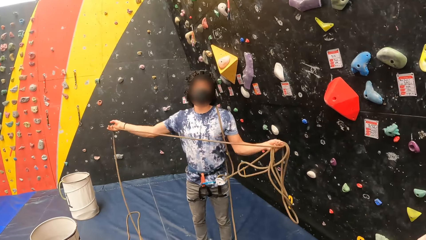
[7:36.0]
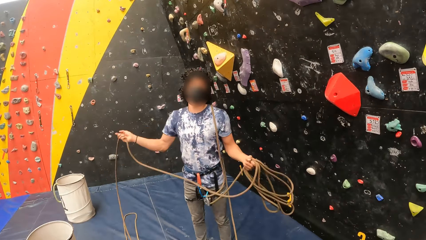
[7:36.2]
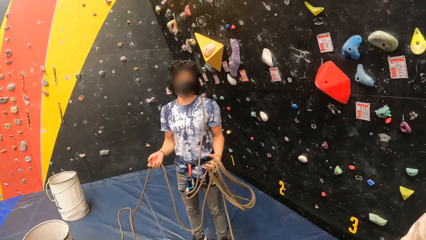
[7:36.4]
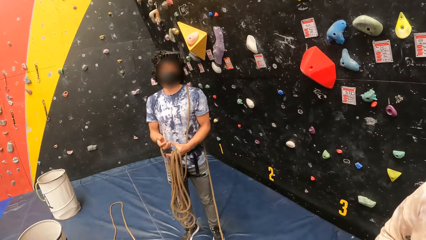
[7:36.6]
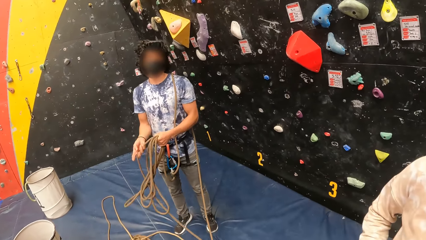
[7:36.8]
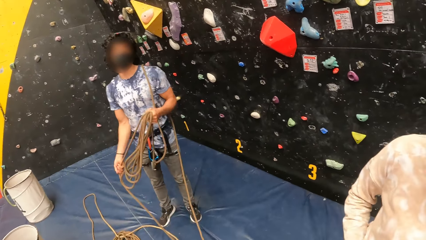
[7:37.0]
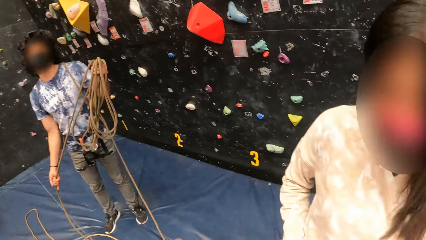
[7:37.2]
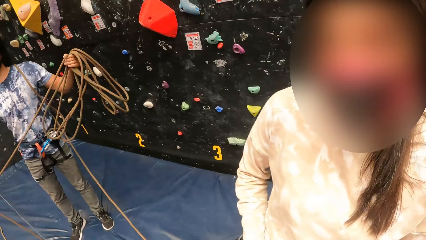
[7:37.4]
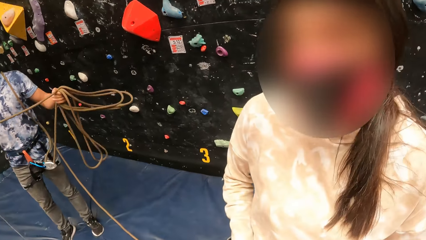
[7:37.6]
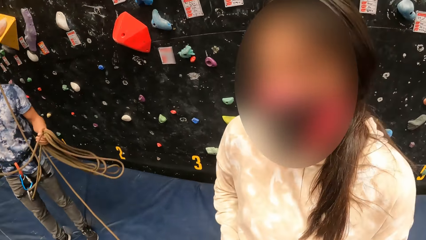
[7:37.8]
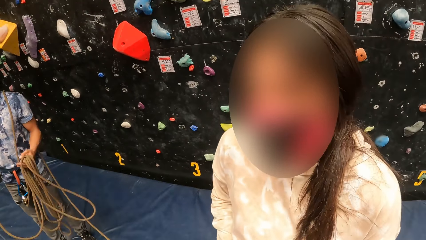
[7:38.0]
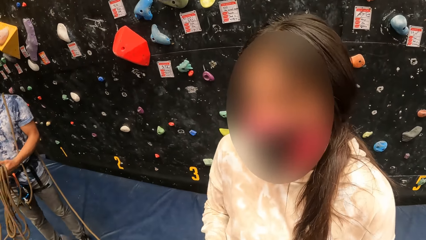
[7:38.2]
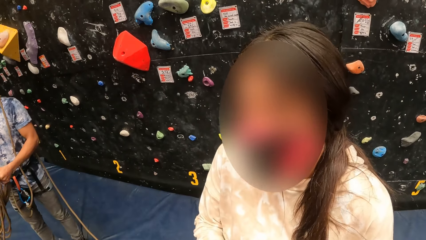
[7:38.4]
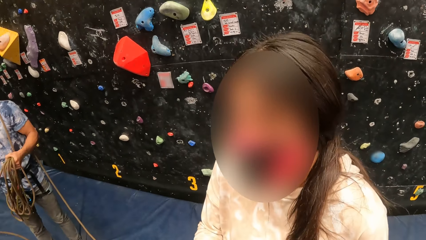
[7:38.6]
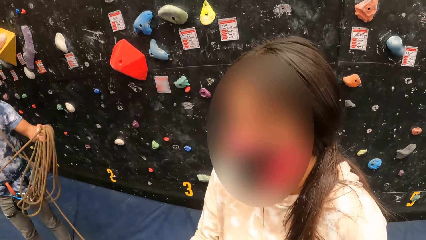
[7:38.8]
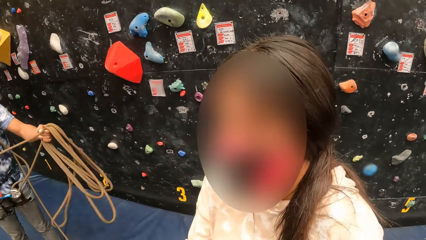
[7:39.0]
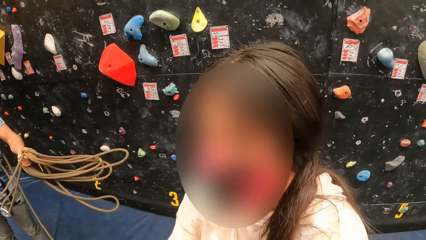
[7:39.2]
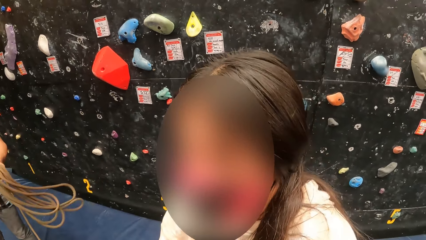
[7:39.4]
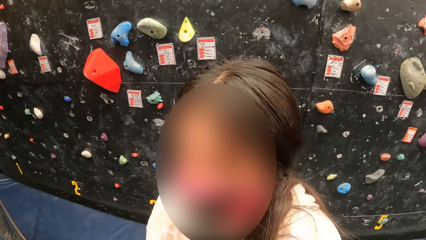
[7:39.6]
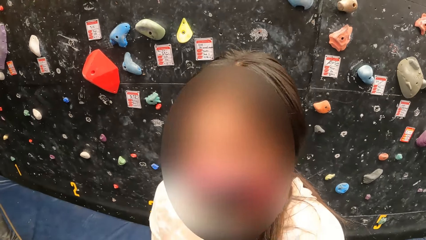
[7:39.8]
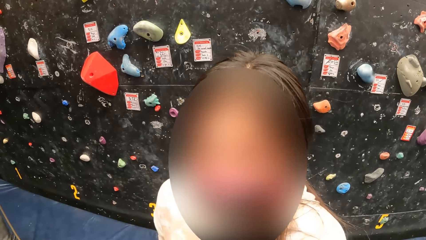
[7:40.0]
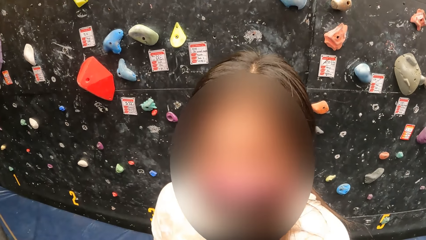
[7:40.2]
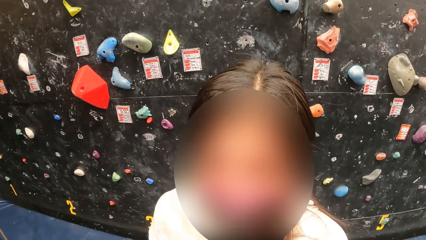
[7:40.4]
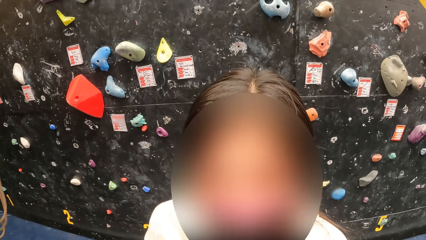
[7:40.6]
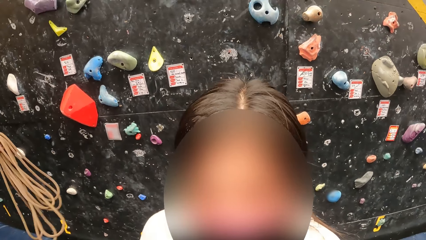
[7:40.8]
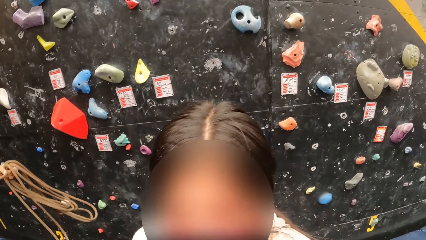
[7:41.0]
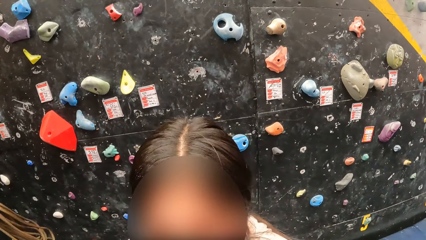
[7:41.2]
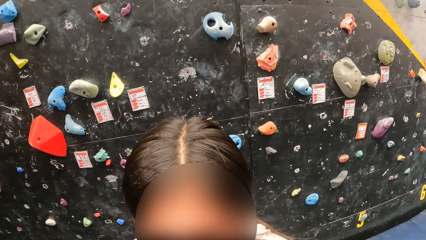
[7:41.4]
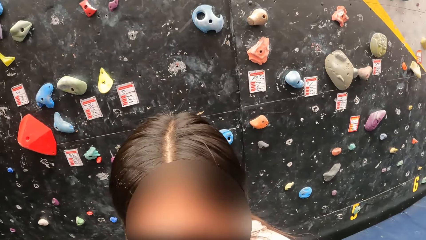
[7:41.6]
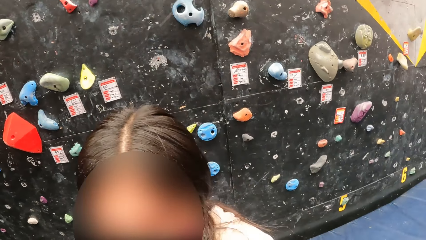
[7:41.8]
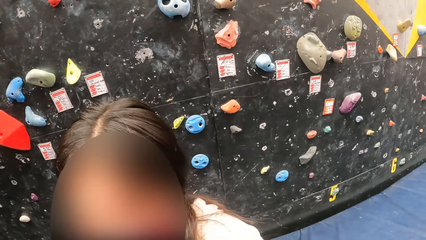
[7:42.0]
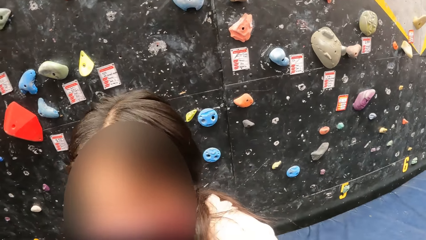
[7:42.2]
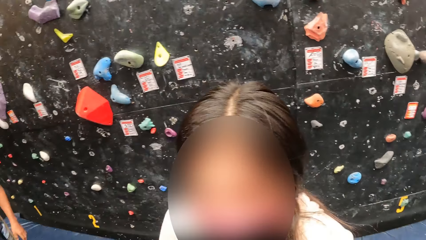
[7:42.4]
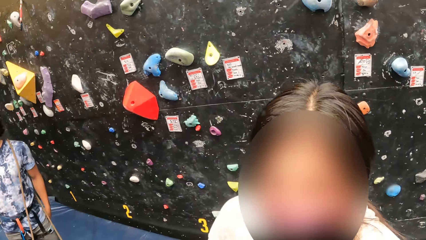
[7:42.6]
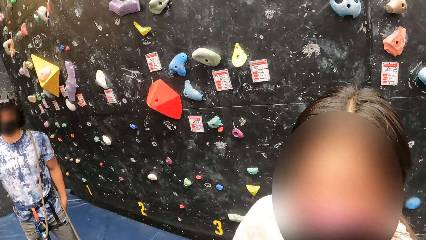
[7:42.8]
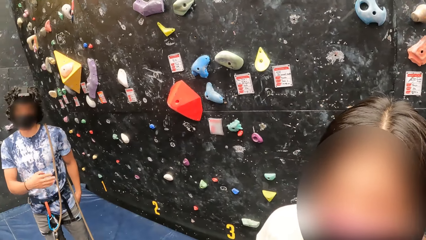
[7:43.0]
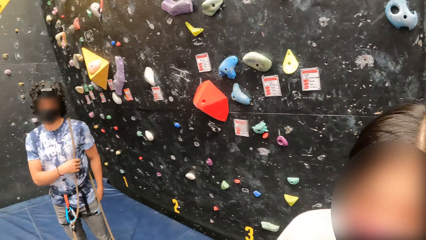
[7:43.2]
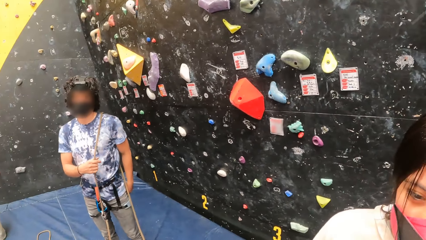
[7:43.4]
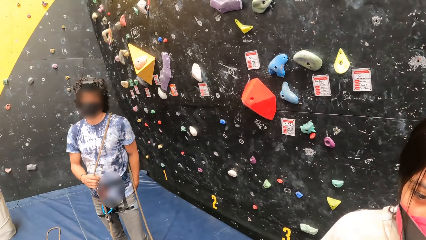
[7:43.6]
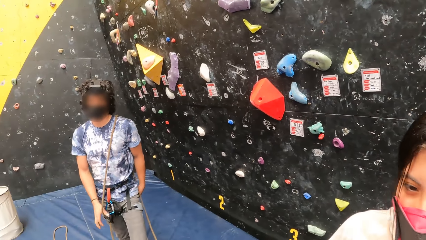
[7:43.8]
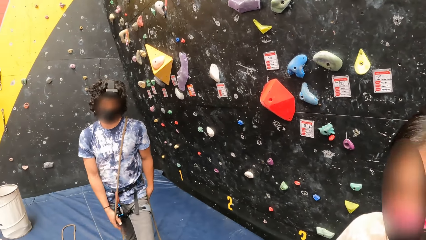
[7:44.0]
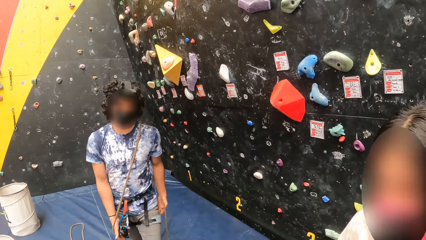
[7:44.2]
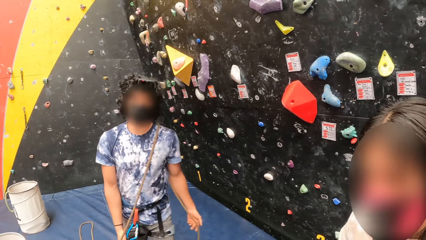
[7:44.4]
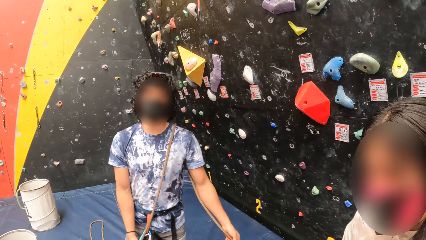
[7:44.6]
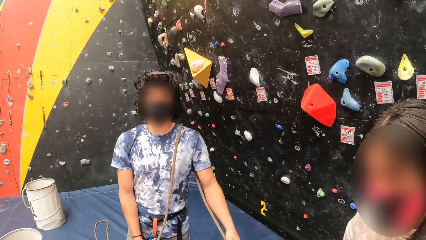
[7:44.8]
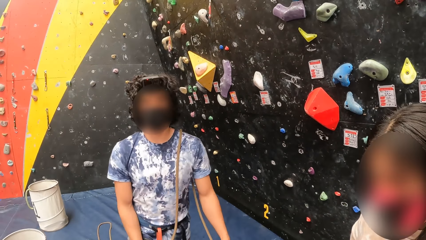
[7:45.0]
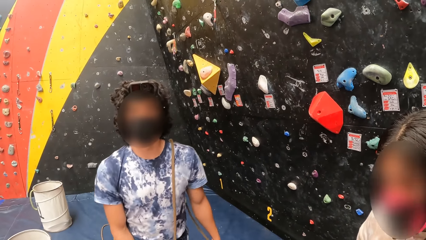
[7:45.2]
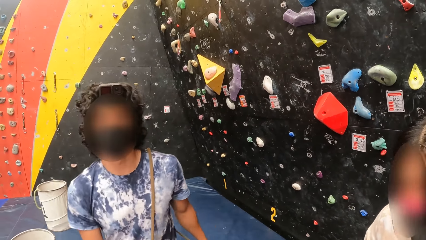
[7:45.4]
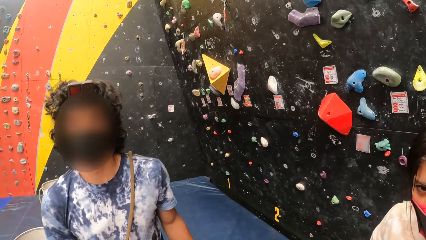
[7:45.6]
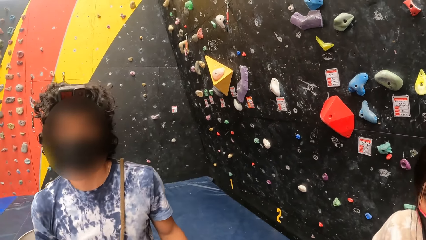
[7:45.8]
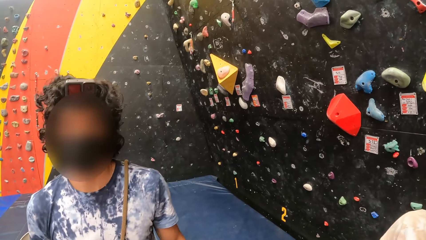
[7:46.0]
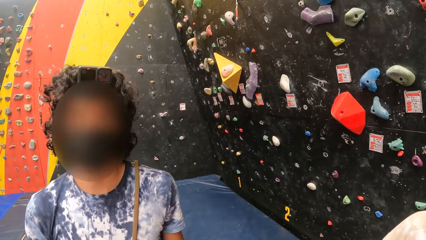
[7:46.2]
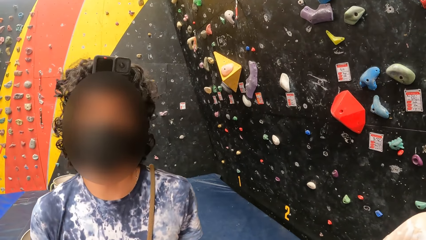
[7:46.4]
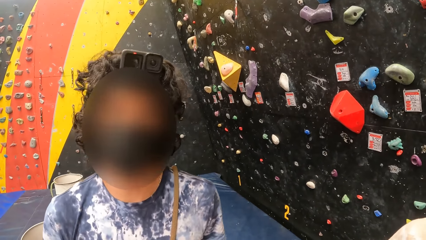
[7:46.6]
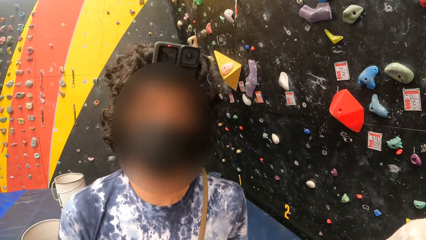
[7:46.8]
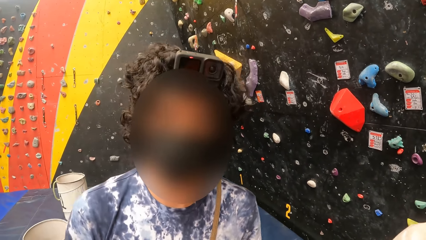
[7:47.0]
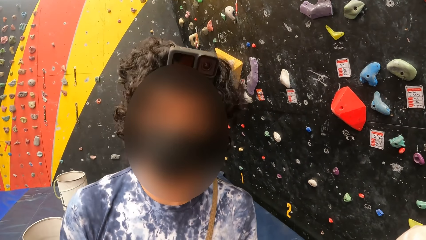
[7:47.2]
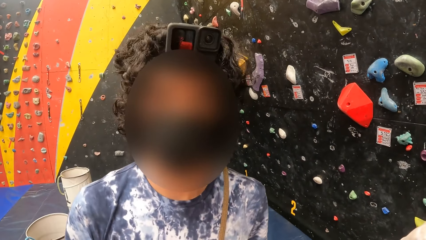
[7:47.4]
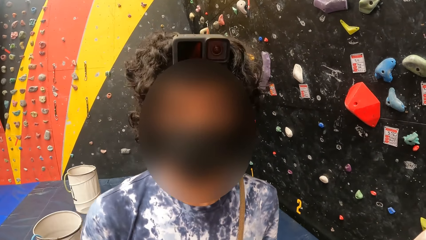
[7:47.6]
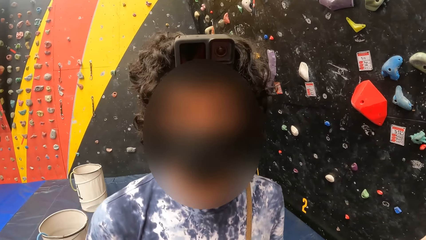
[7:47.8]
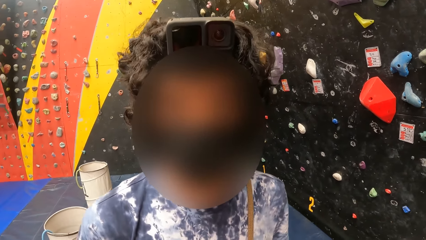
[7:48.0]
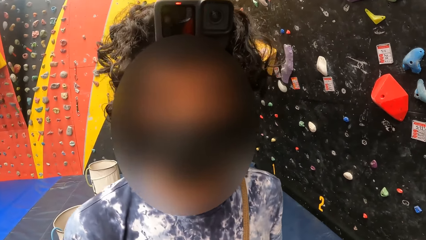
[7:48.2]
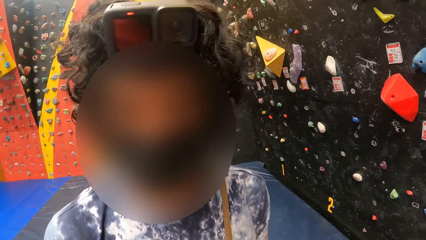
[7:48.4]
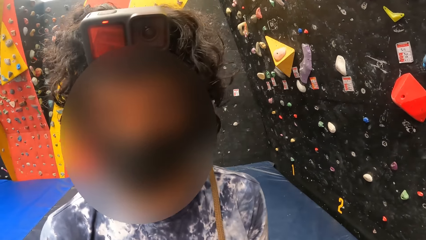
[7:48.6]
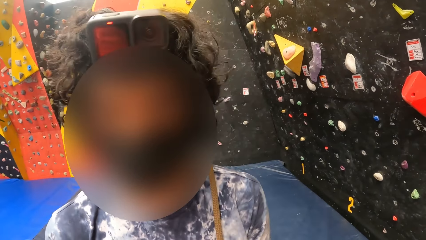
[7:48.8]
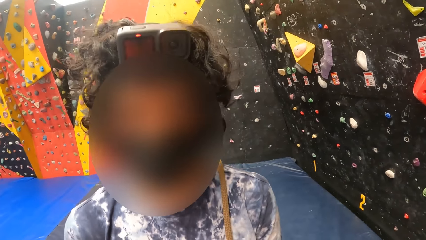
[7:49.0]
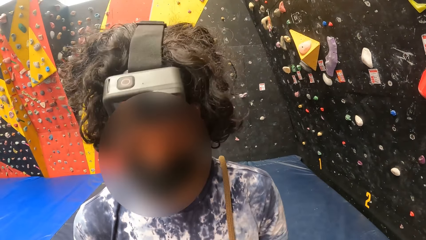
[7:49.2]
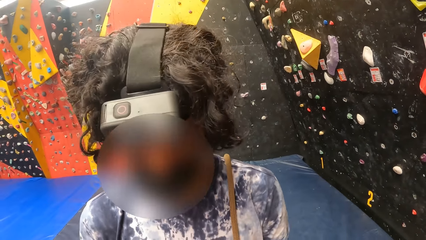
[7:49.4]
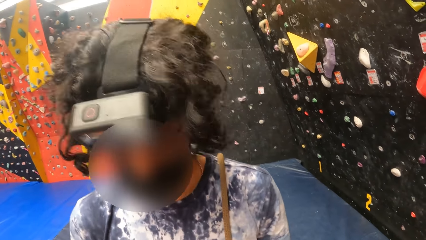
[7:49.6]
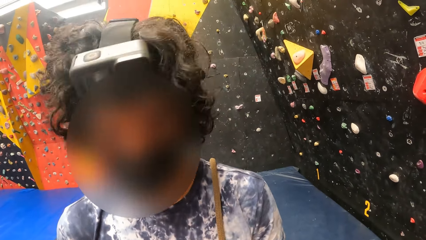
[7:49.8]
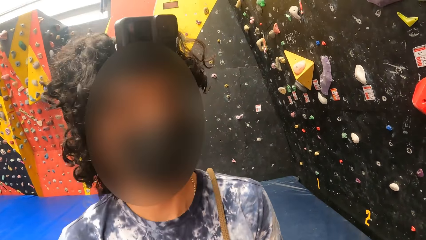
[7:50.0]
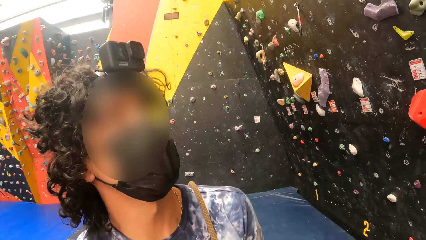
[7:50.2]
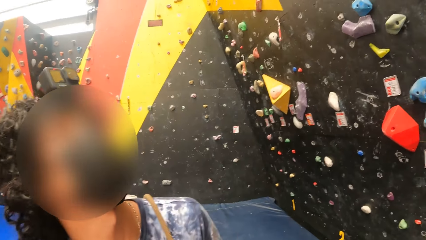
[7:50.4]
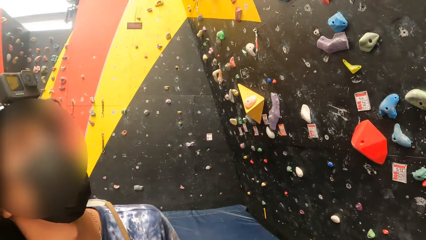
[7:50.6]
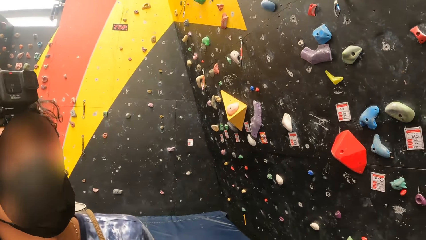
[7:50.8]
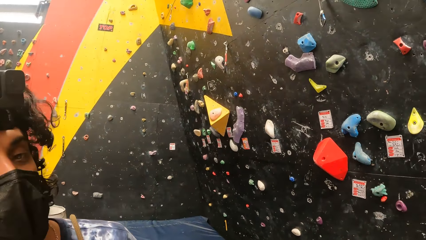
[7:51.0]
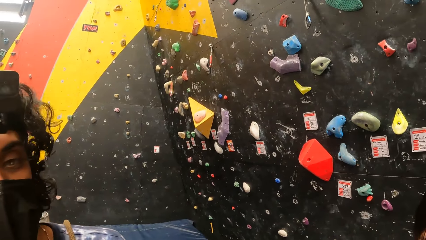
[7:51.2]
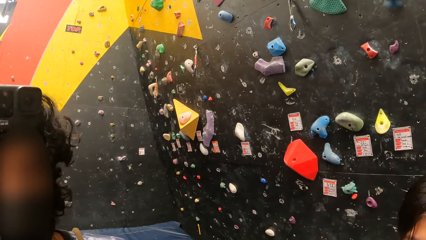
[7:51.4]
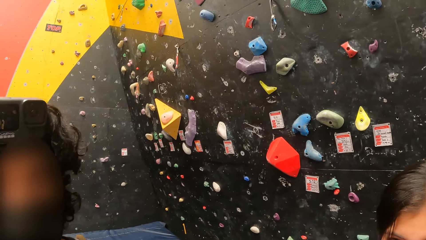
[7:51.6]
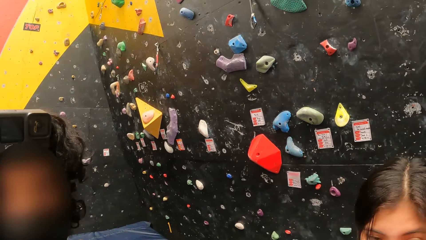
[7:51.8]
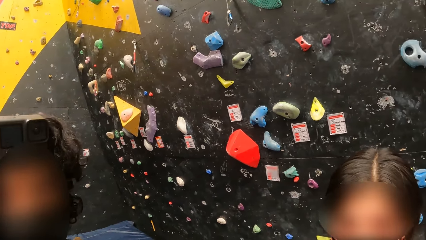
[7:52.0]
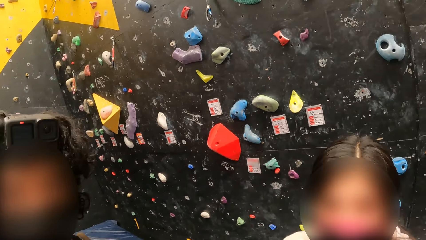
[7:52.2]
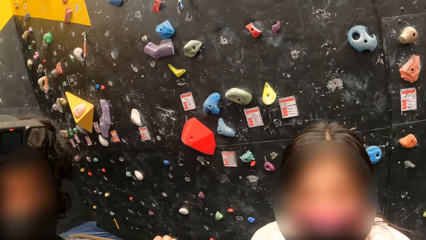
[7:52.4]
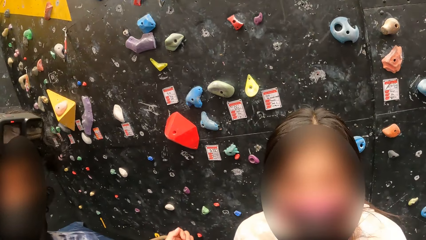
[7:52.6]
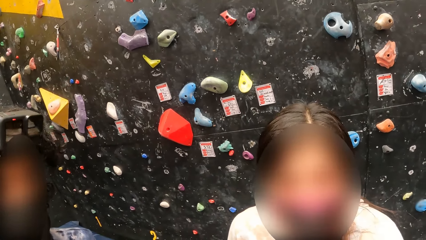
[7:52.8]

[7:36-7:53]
The camera wearer stares at a woman. A man walks towards the camera wearer. The camera wearer stares at another woman.
